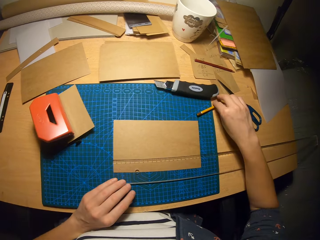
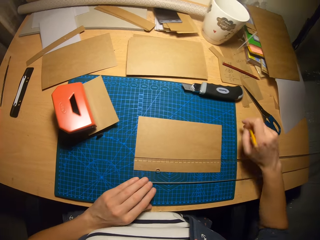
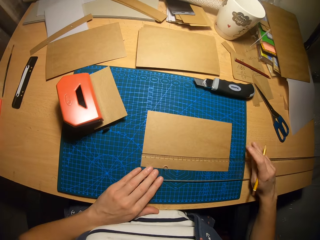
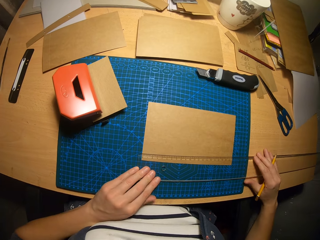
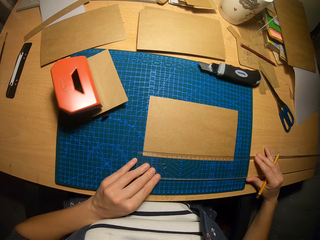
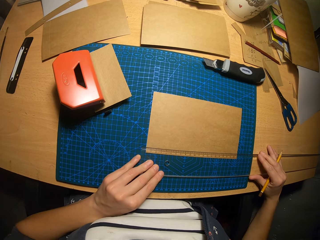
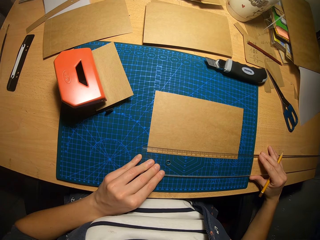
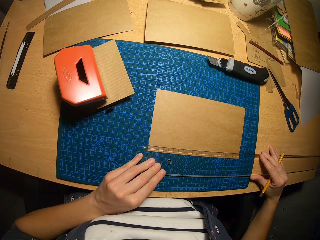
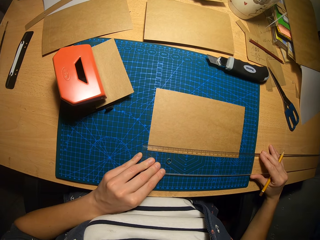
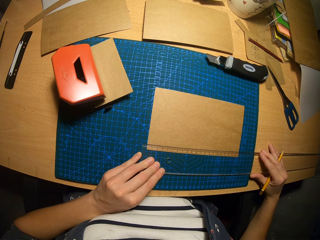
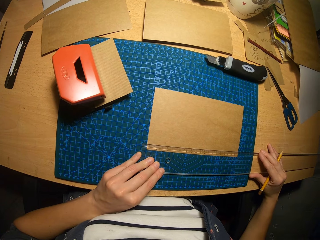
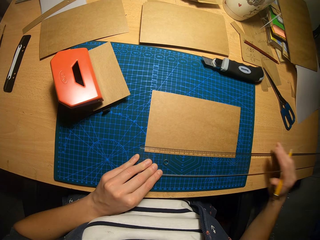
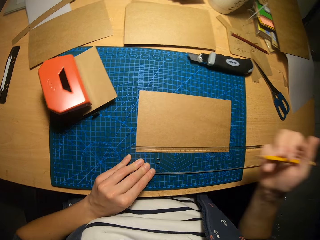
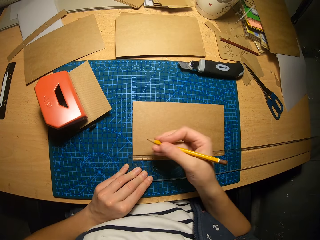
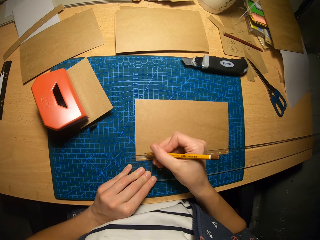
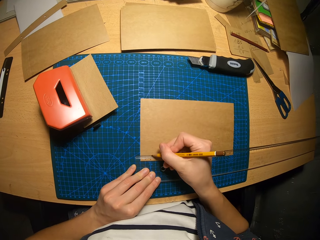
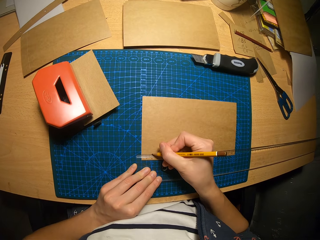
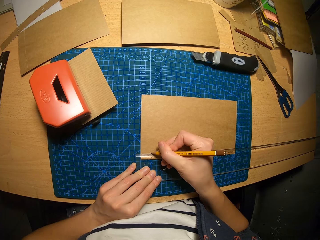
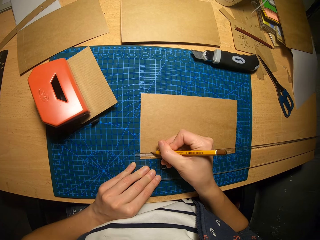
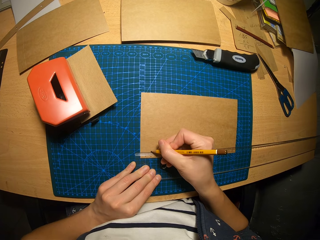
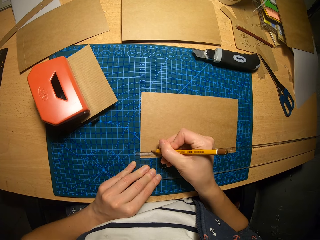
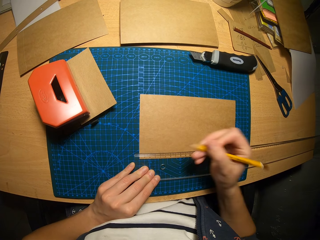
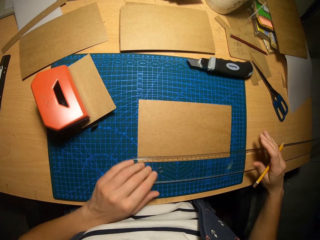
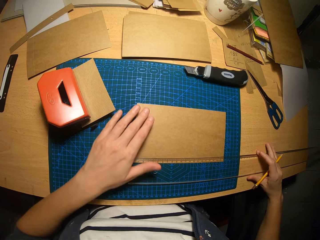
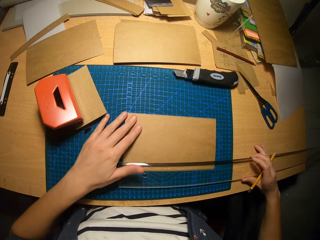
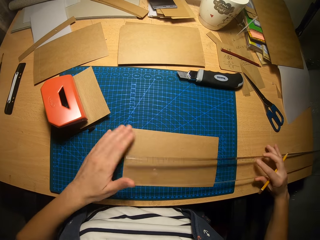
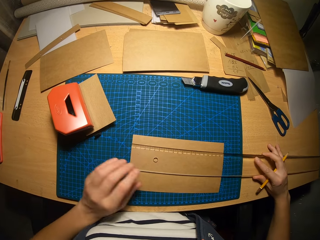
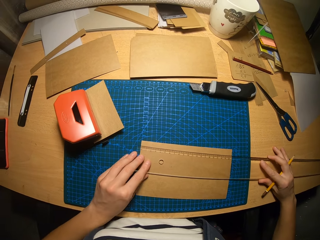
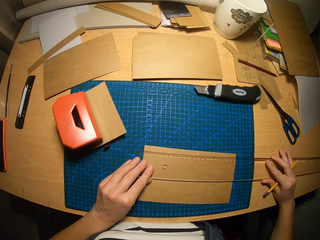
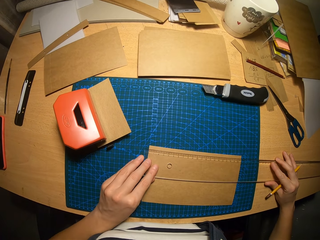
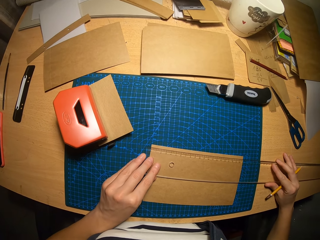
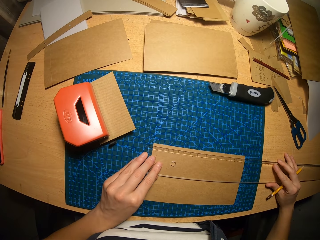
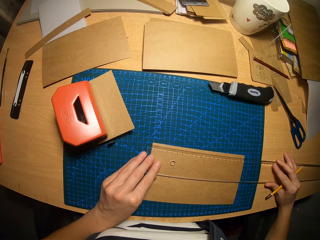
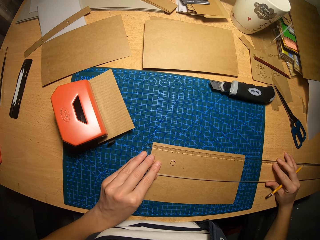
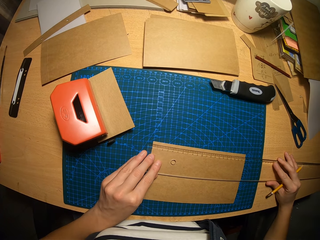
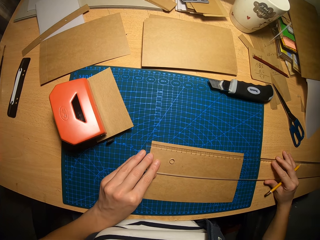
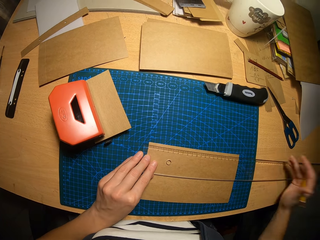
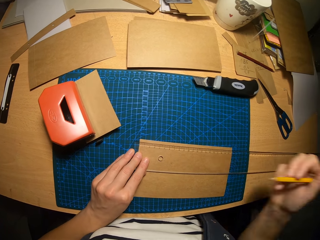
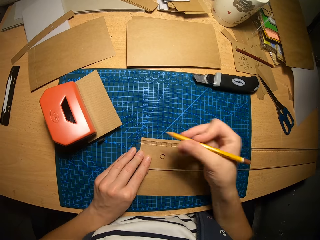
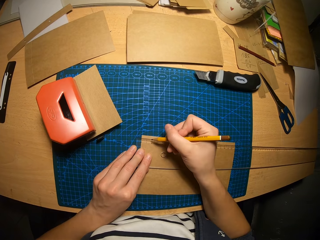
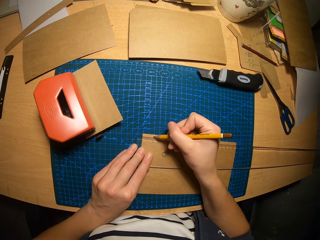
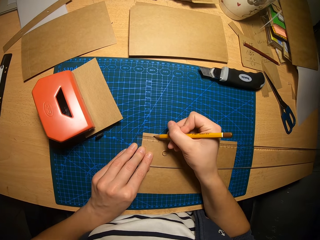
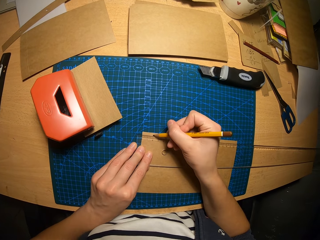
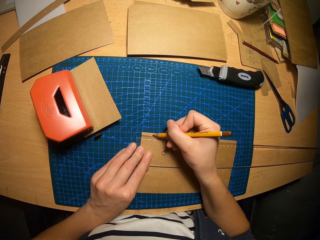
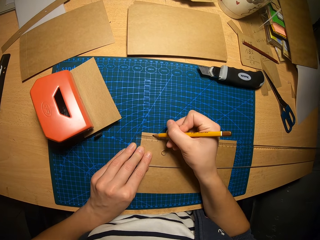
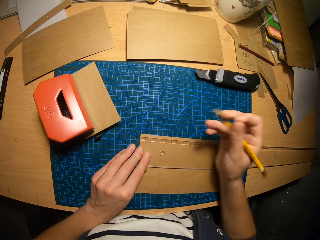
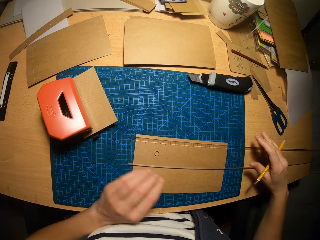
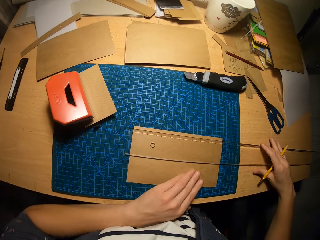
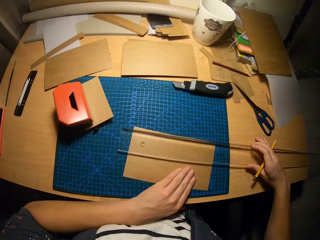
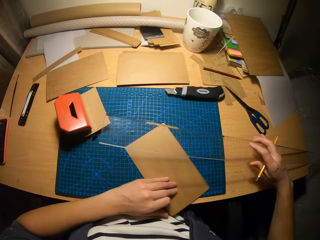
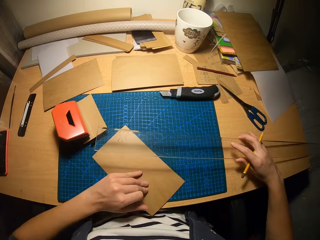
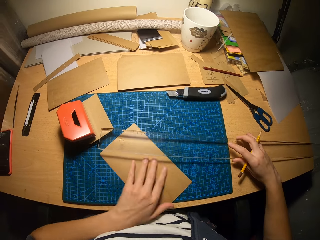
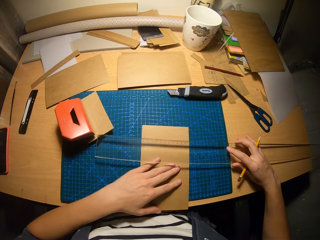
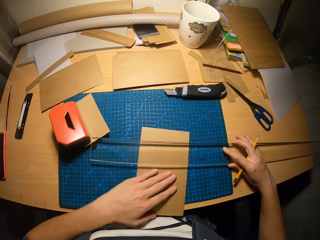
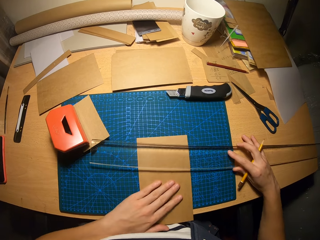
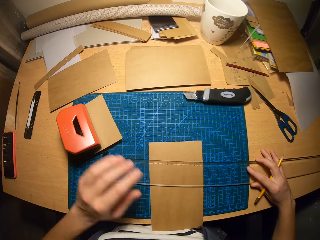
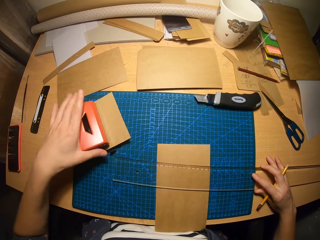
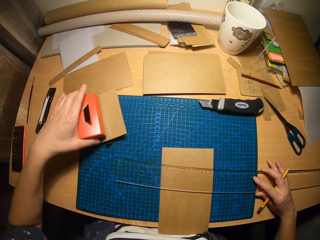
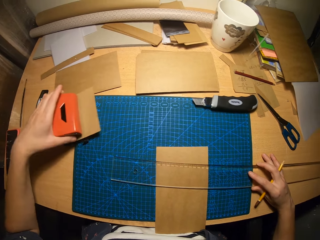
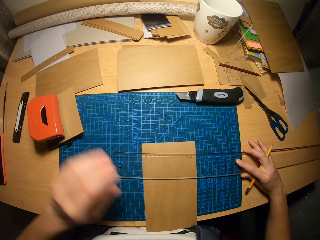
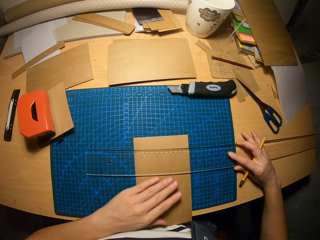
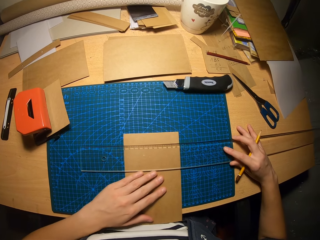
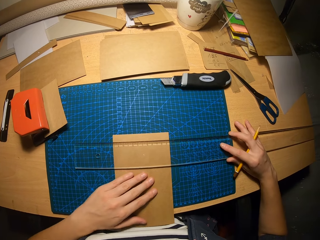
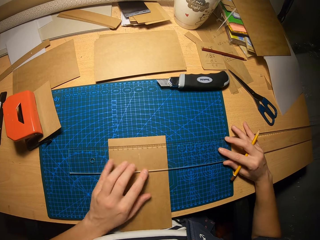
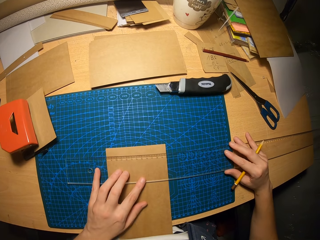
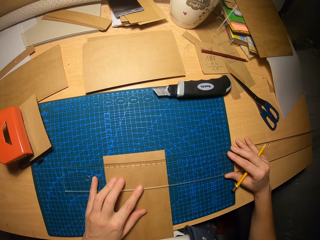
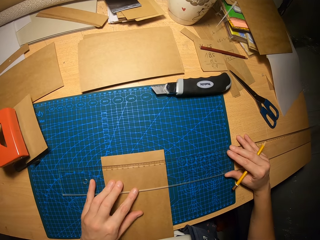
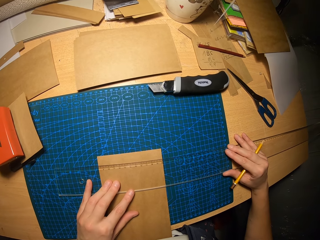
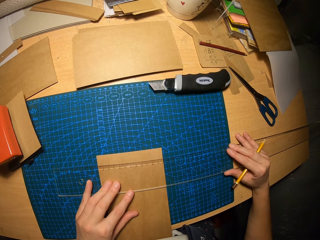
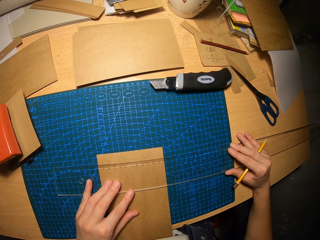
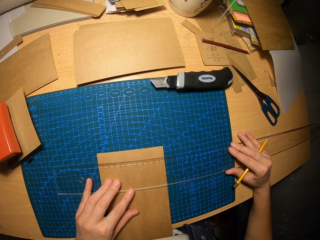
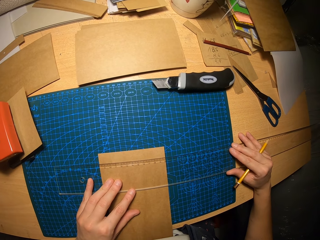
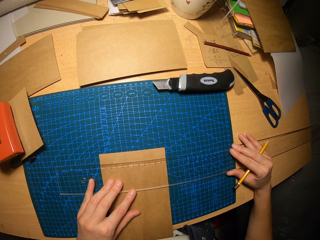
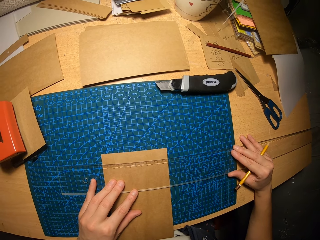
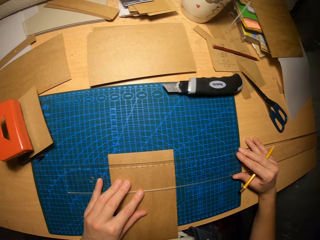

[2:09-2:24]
The camera wearer places the ruler on the carton paper. He picks up the pencil from the table. He adjusts the ruler on the carton paper. He marks a point on the carton paper with the pencil. He adjusts the carton paper and ruler on the table. He positions the ruler on the paper. He marks a point on the carton paper with the pencil. He raises the ruler from the carton paper with his right hand. He turns the carton paper on the table with his left hand. He puts the paper vertically. He places the ruler on the carton paper. He moves the small carton pack or paper punch with his left hand. He adjusts the ruler and carton paper on the table.

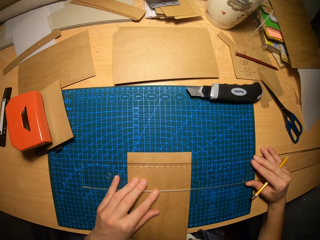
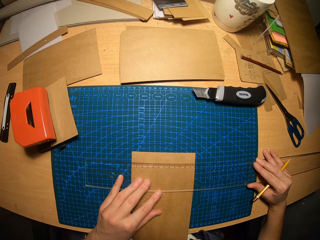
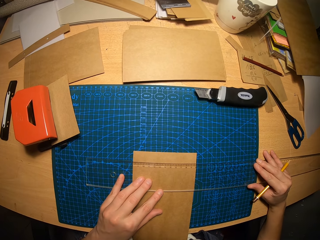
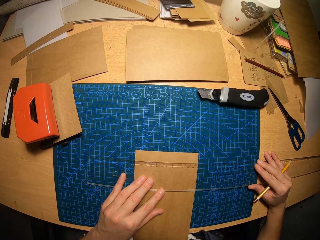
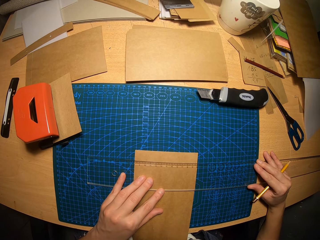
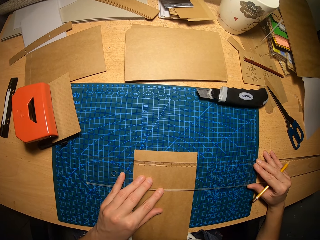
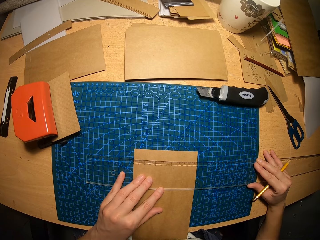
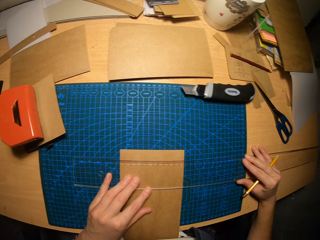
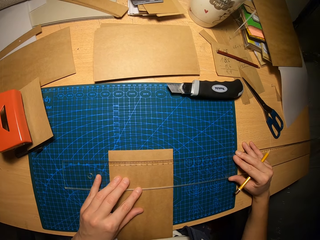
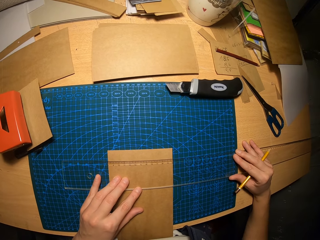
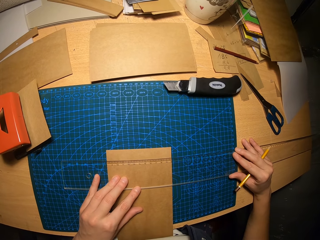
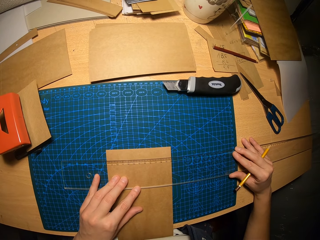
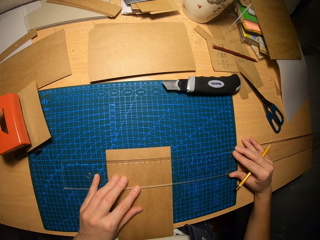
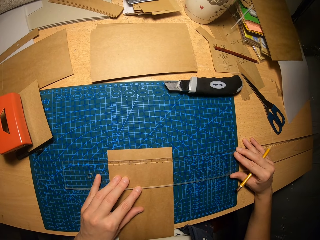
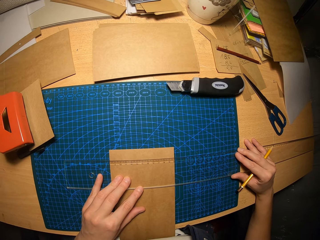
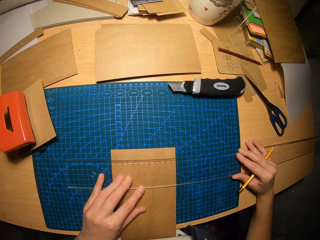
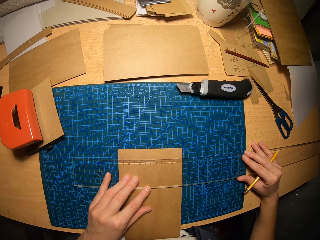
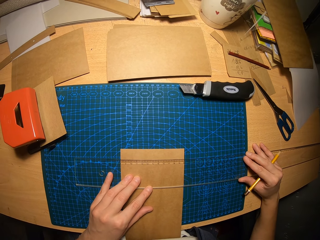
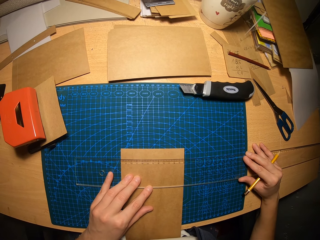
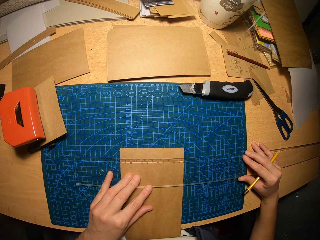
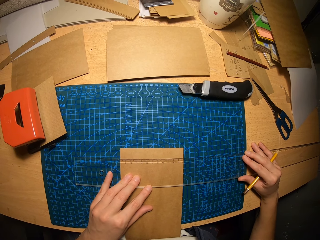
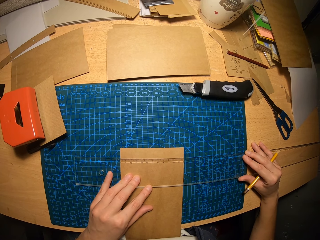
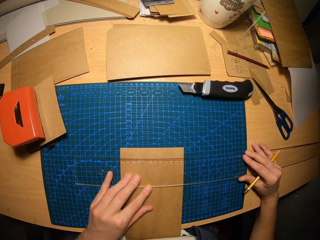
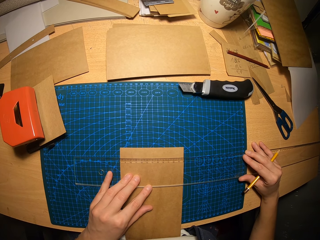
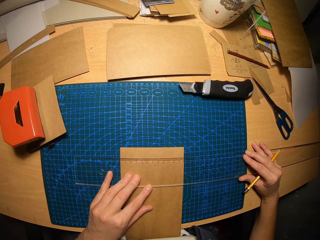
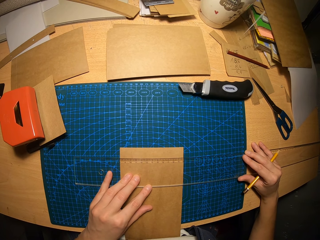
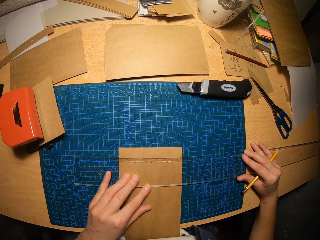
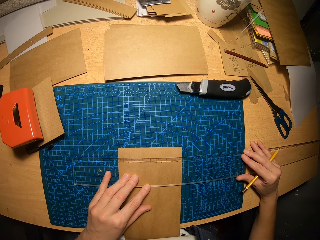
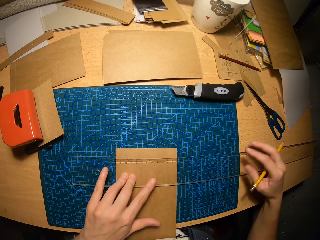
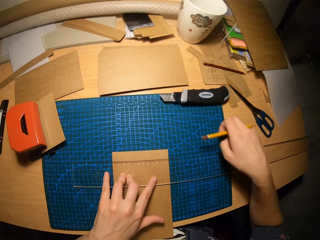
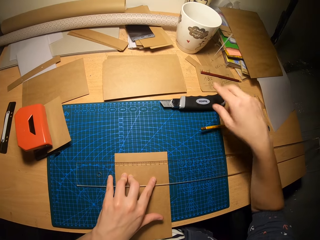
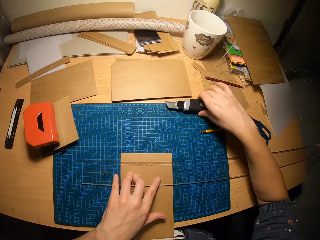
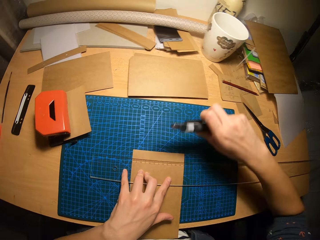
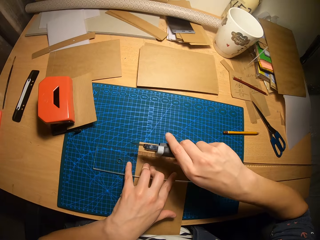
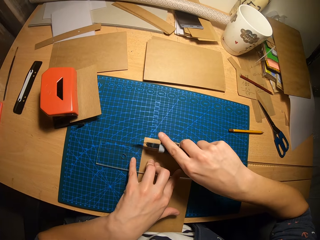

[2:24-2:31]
The camera wearer drops the pencil on the table with his right hand. He picks up the retractable blade from the table with his right hand.
